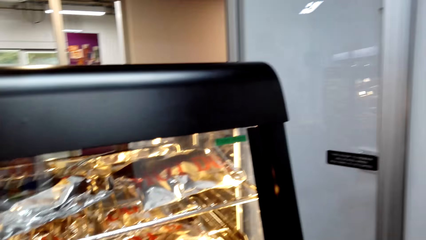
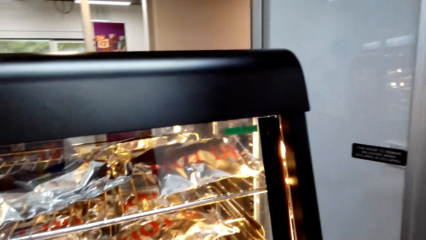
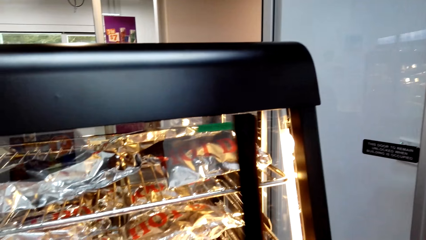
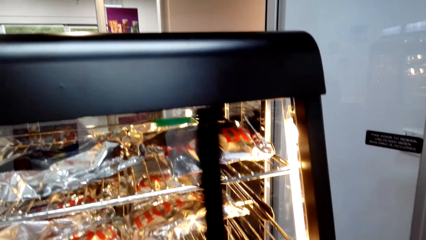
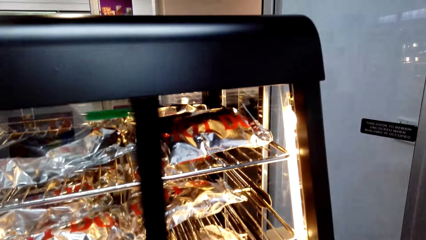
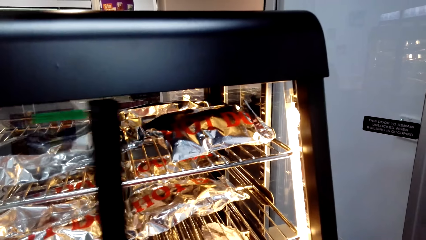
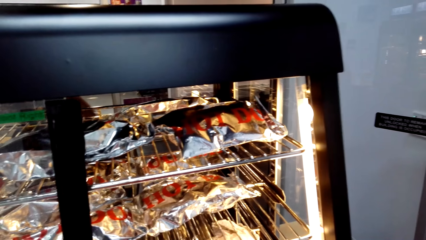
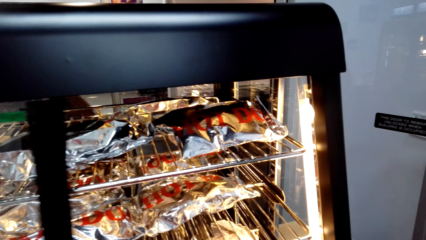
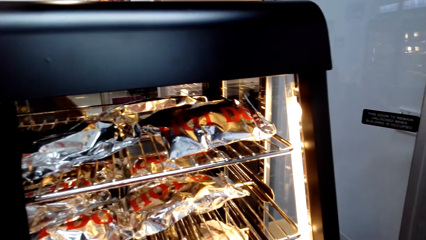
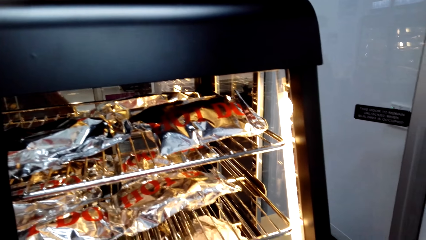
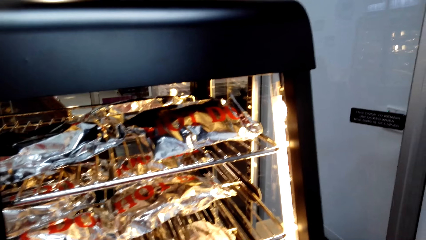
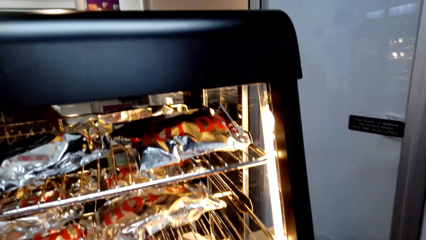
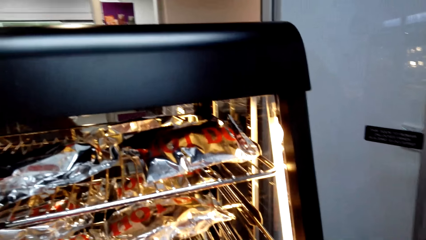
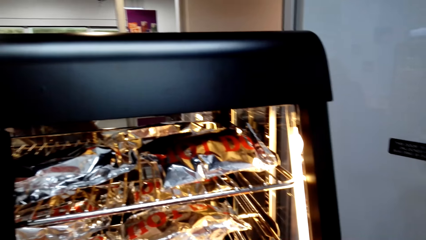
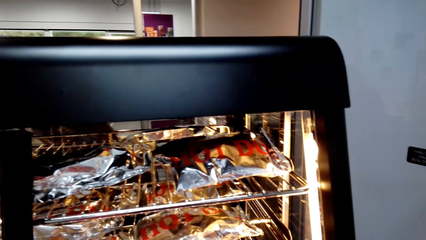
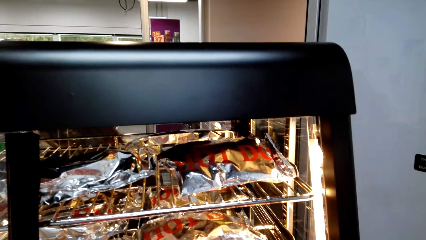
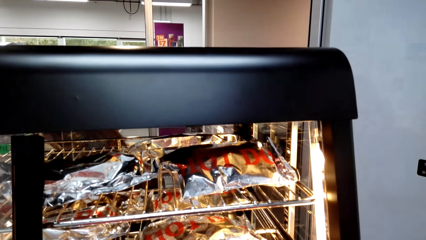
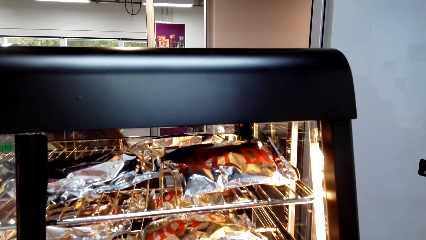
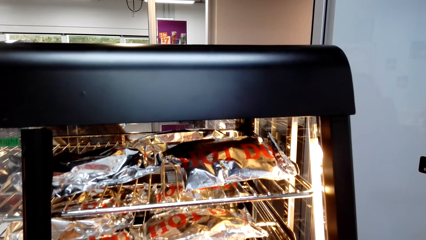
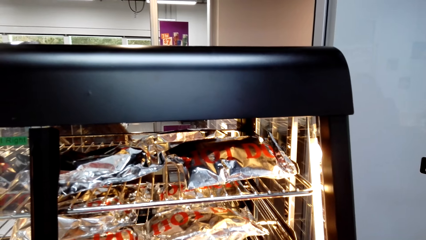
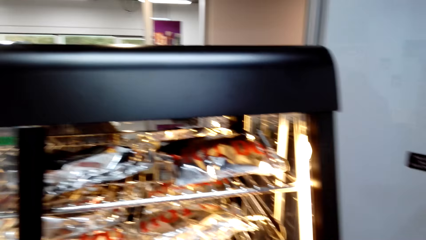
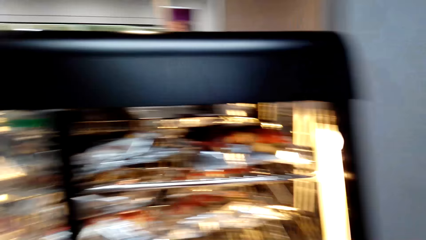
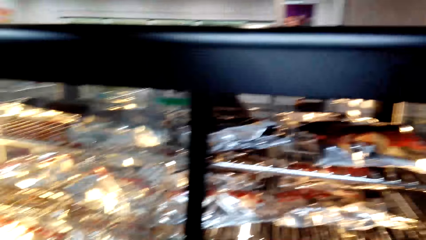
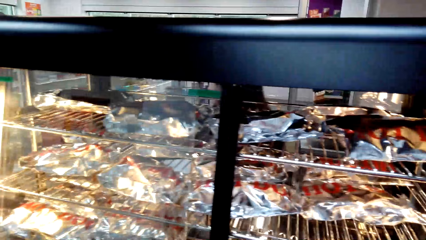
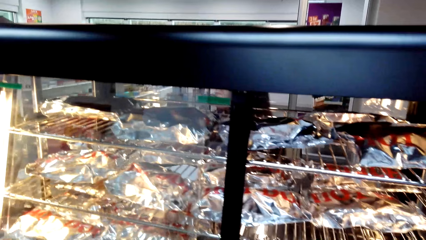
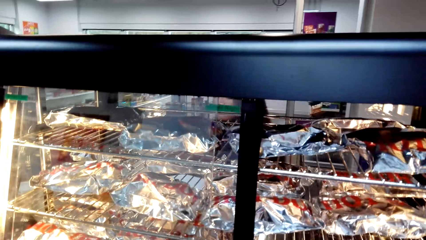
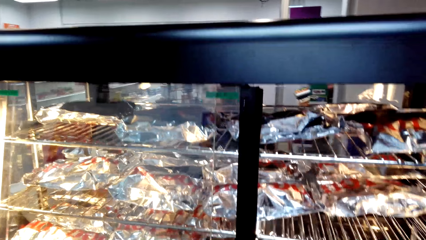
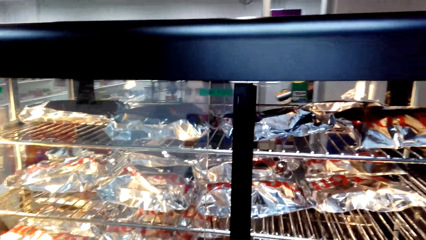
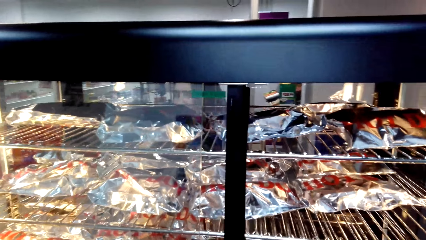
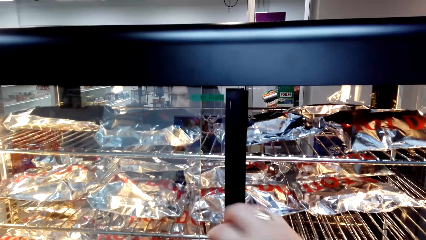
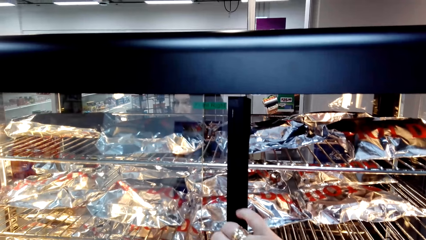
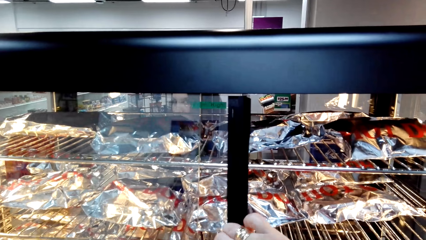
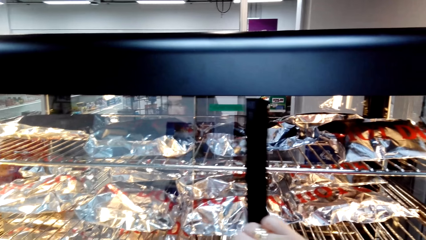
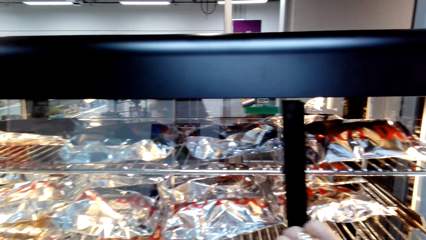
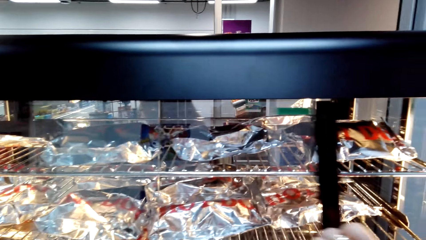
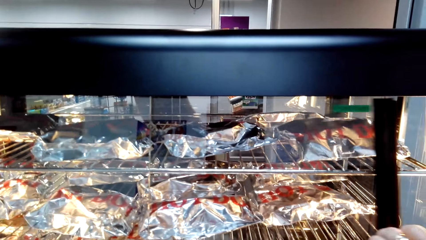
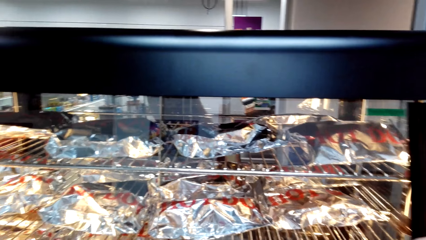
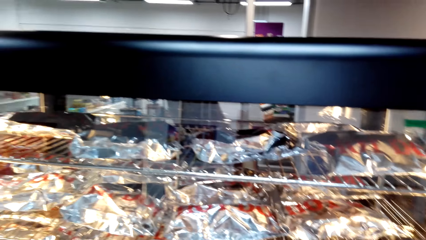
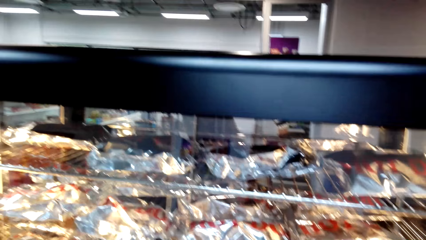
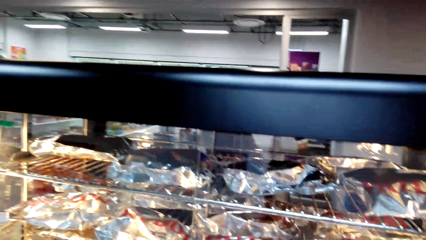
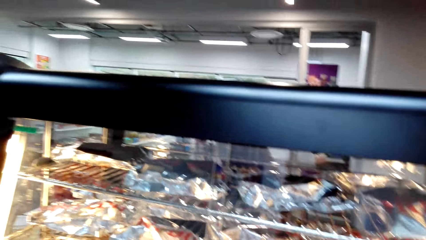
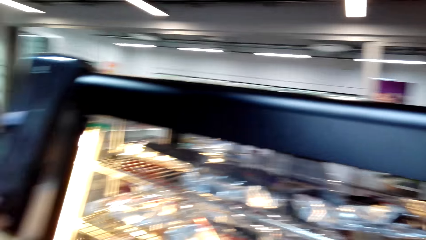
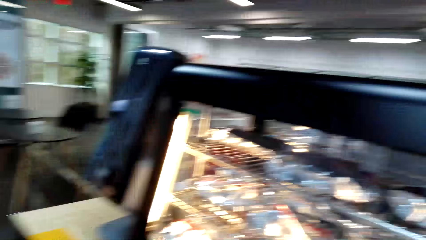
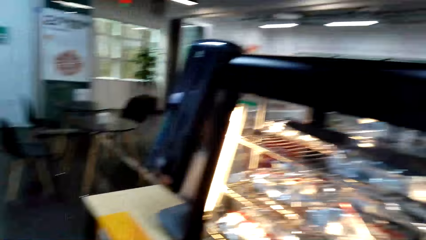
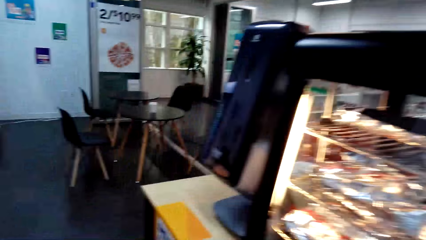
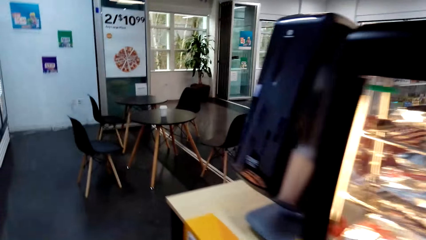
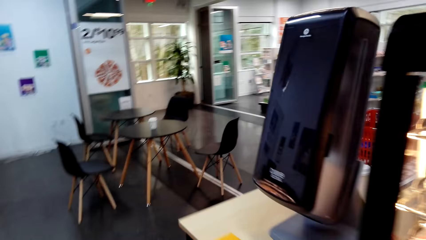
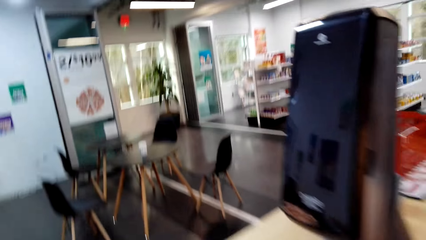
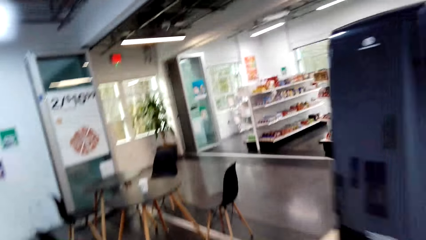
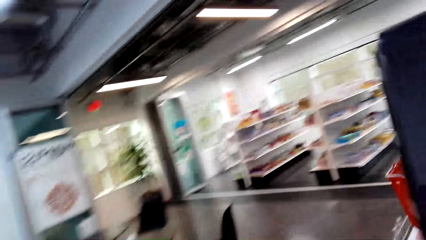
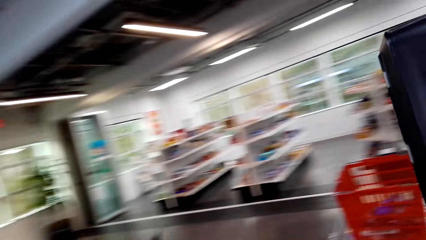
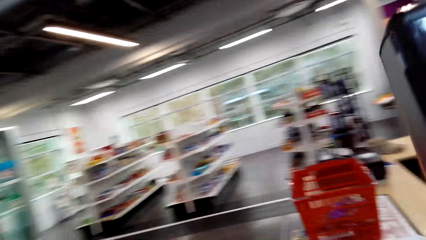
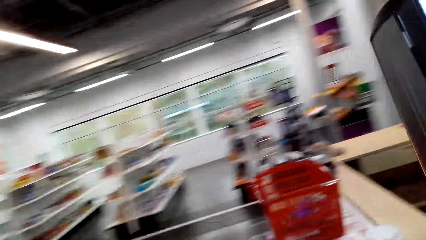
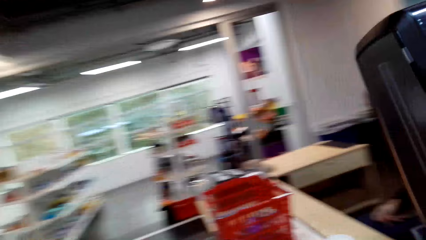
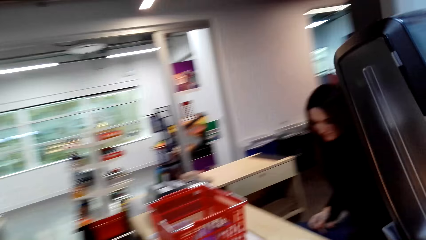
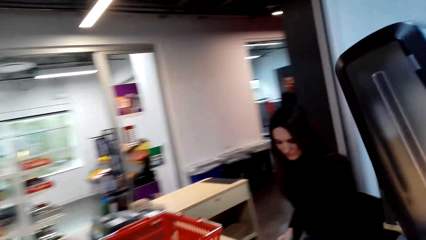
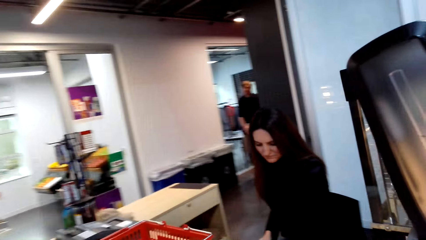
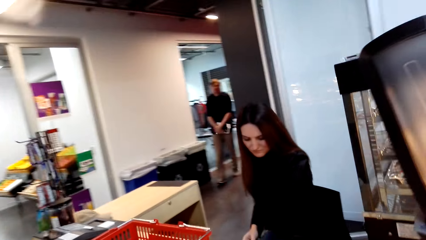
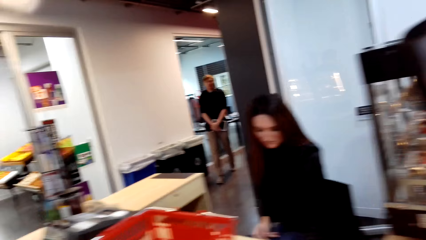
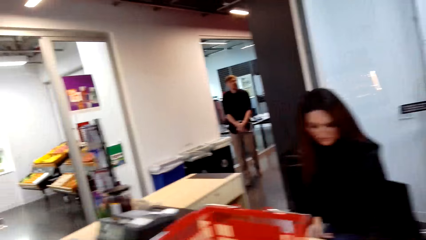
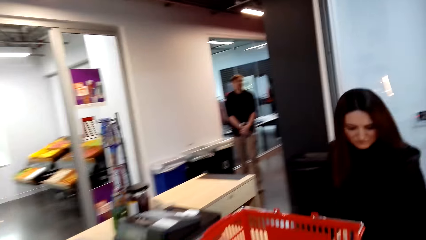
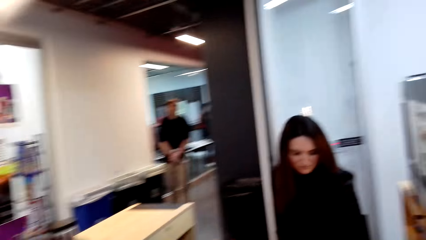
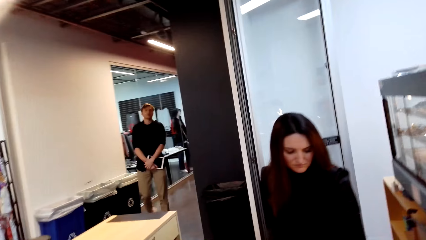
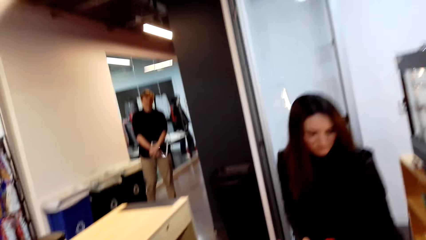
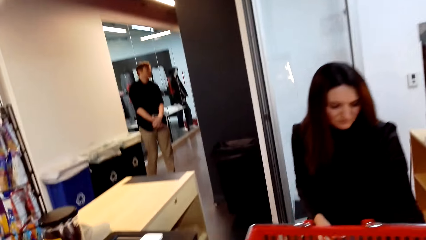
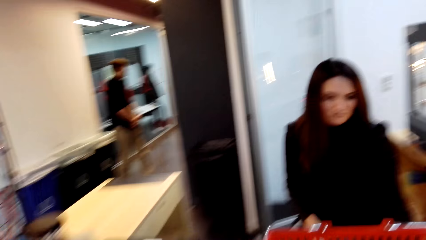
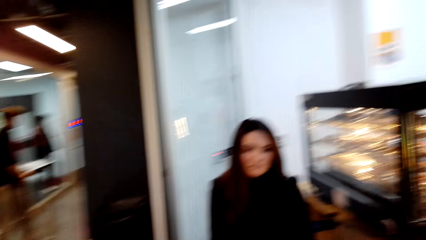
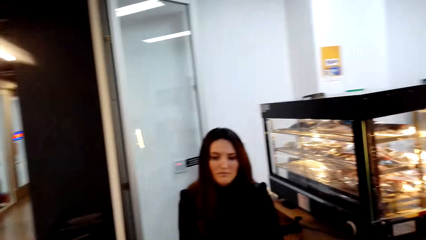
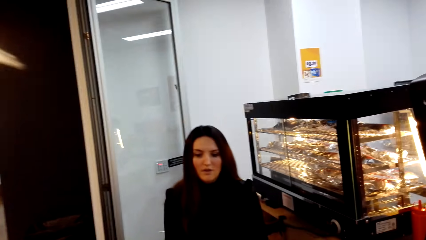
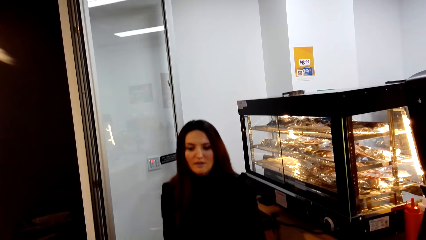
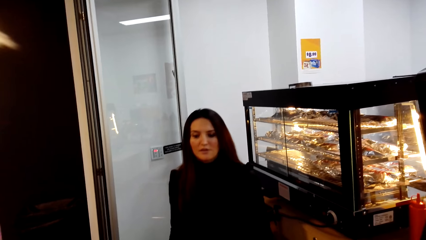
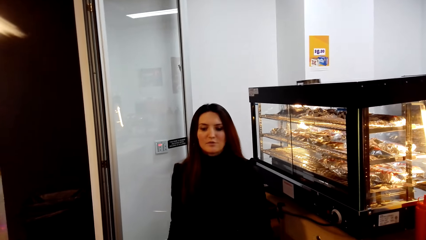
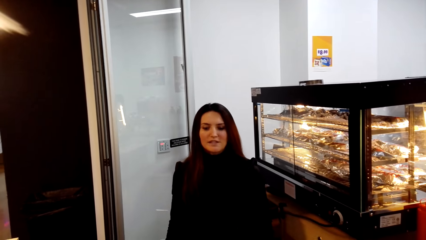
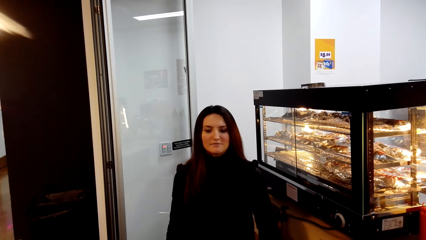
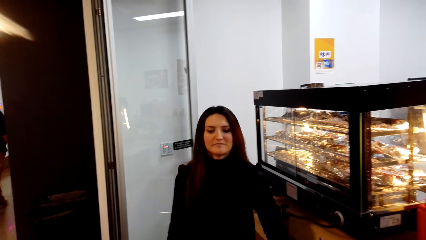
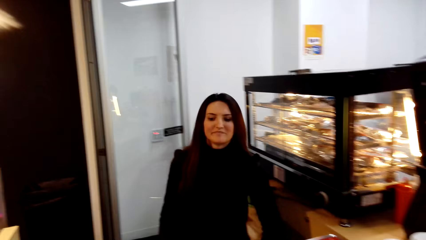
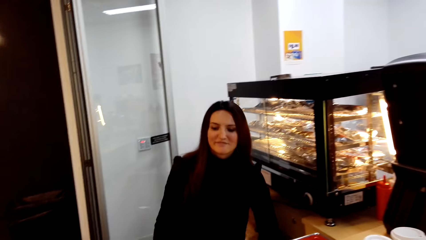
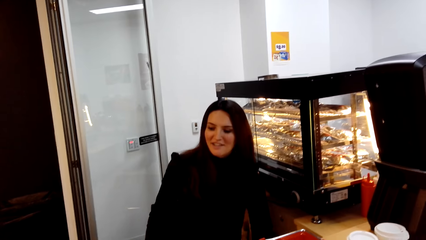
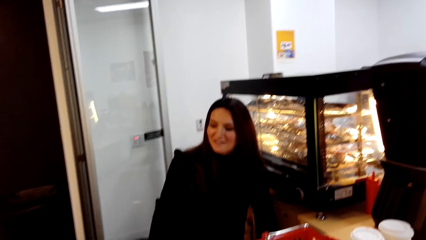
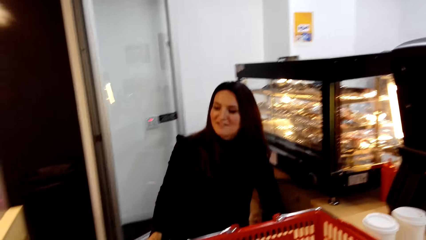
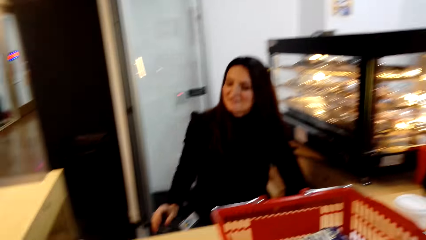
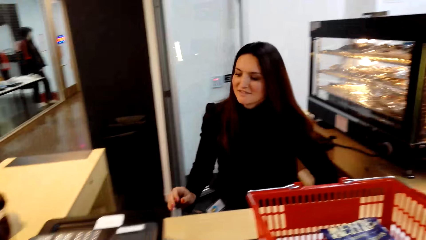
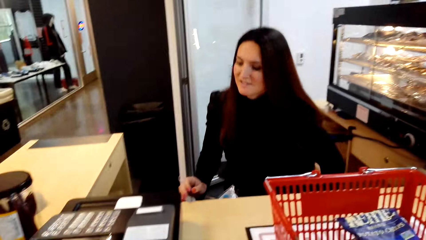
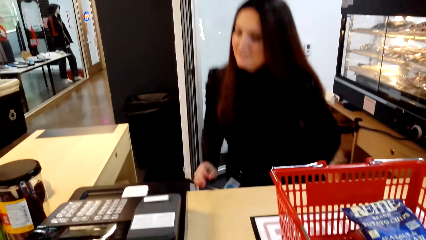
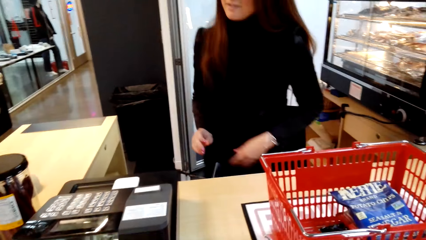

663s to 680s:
The camera wearer opens a display grill. They close the display grill. They walk around the desk. A man walks in the store. A lady speaks to the camera wearer.
